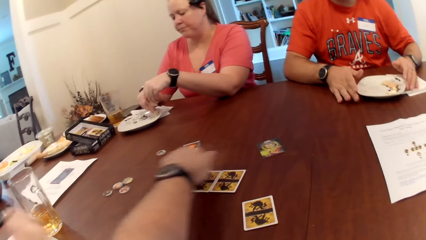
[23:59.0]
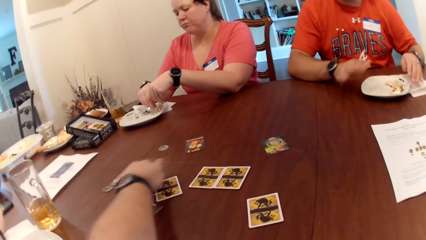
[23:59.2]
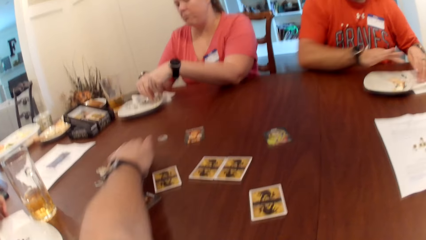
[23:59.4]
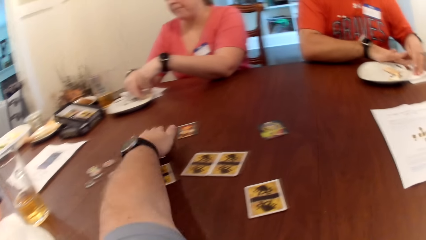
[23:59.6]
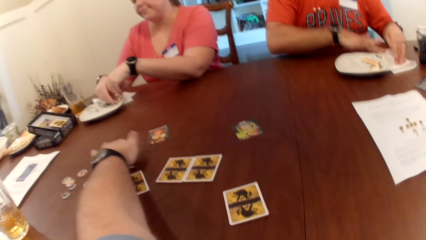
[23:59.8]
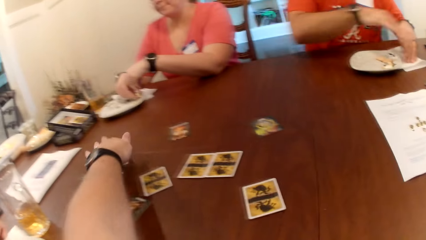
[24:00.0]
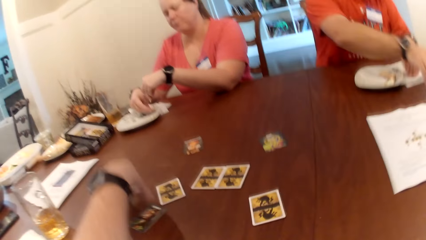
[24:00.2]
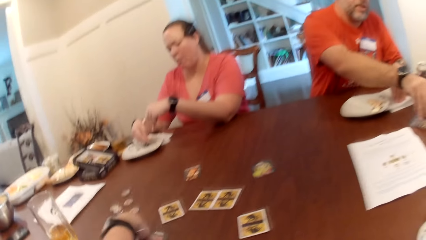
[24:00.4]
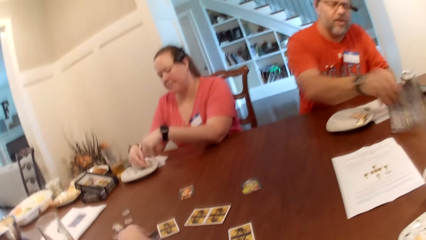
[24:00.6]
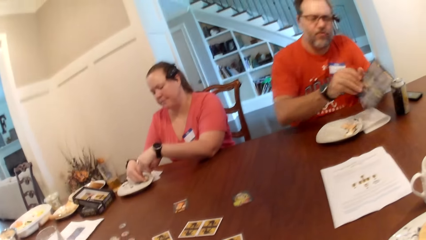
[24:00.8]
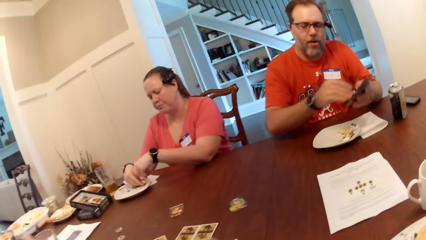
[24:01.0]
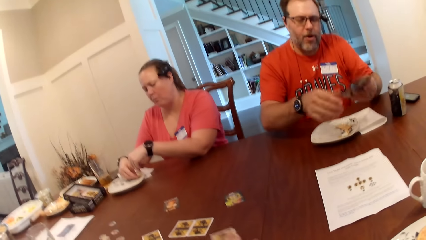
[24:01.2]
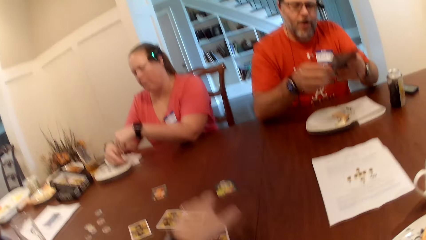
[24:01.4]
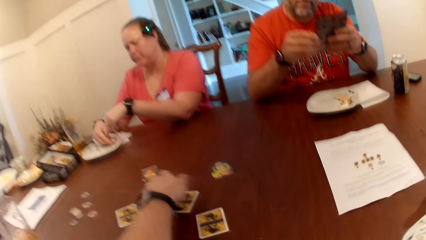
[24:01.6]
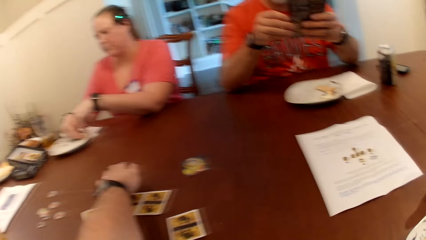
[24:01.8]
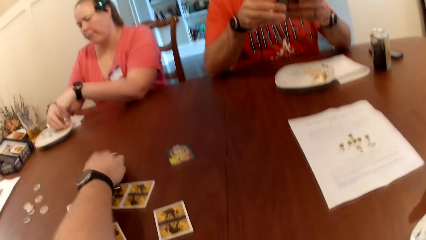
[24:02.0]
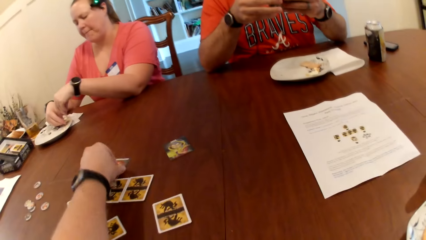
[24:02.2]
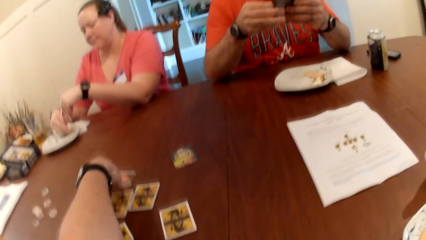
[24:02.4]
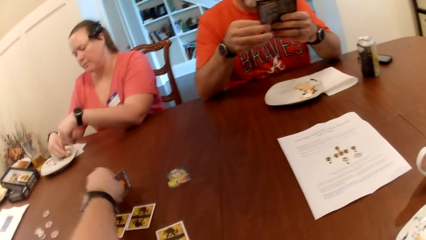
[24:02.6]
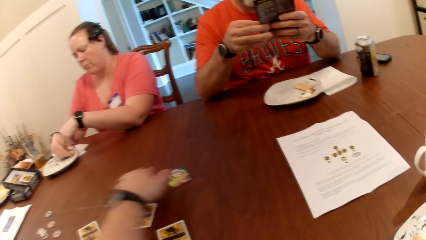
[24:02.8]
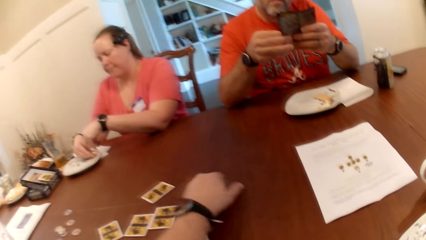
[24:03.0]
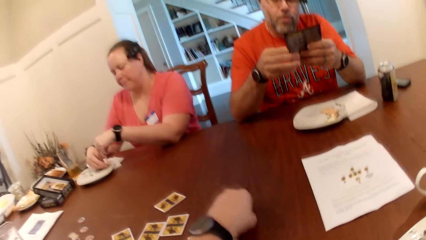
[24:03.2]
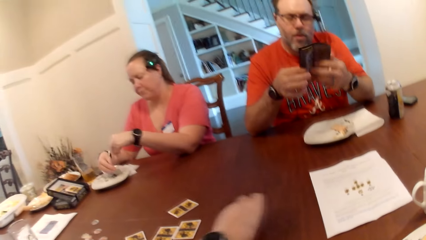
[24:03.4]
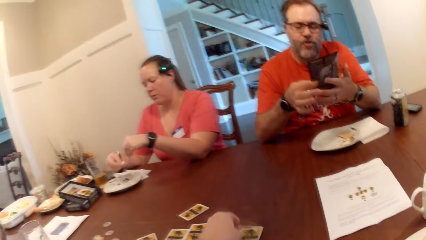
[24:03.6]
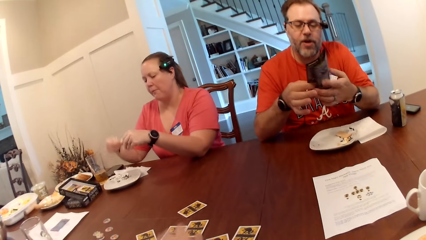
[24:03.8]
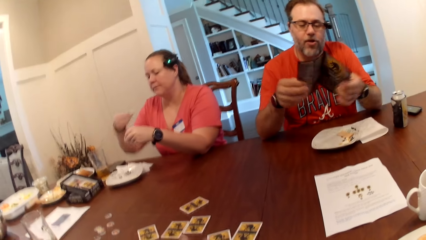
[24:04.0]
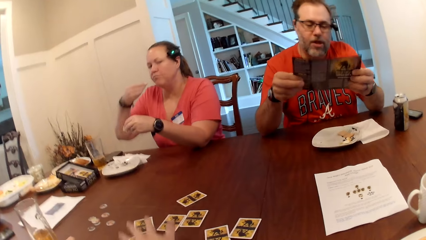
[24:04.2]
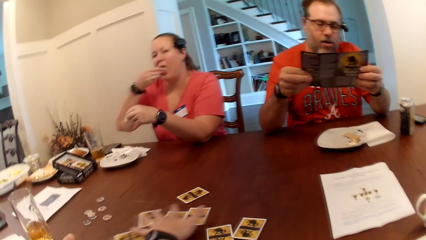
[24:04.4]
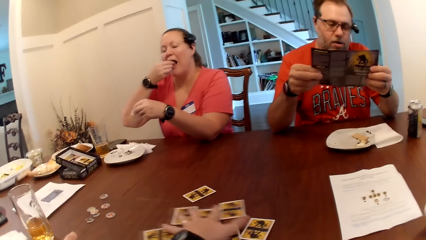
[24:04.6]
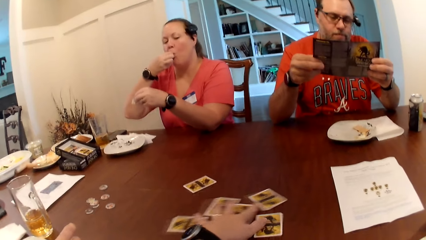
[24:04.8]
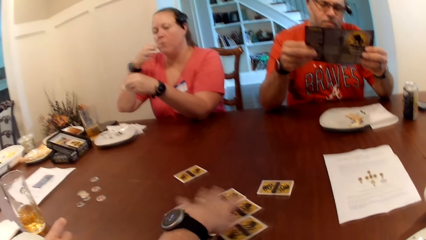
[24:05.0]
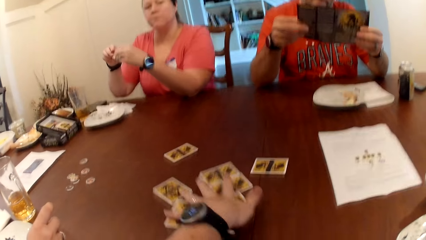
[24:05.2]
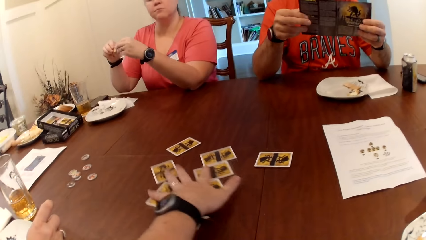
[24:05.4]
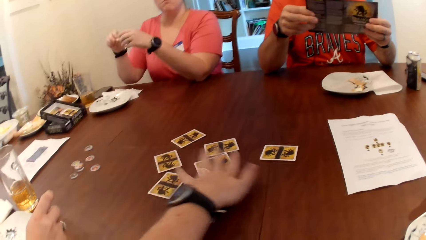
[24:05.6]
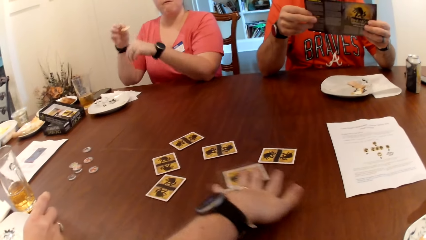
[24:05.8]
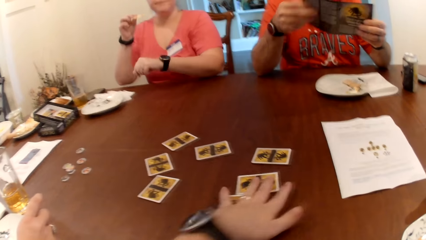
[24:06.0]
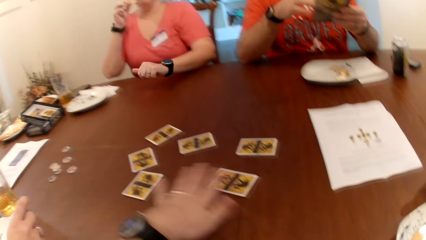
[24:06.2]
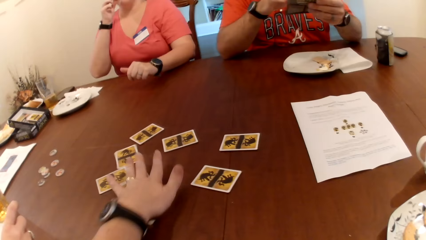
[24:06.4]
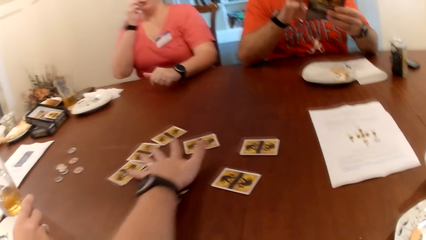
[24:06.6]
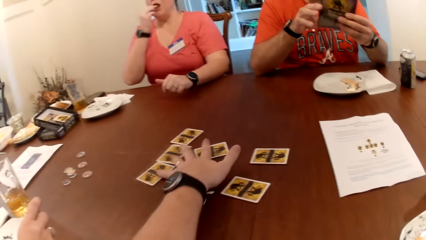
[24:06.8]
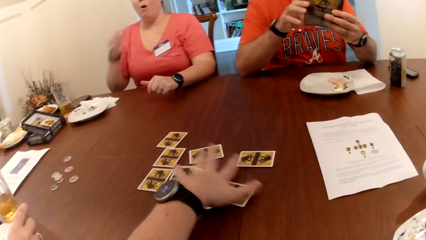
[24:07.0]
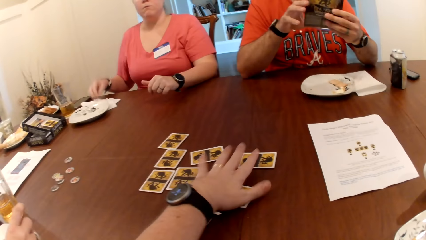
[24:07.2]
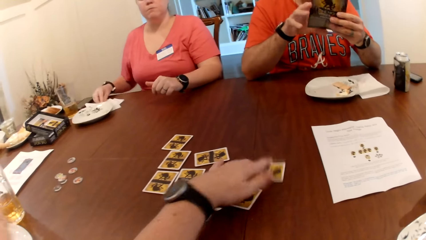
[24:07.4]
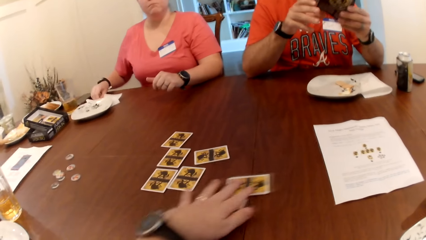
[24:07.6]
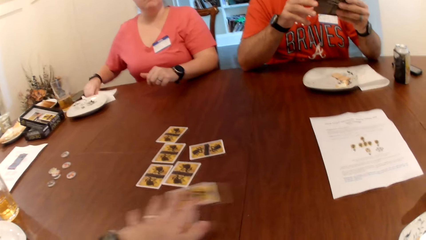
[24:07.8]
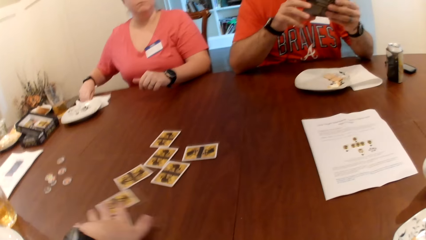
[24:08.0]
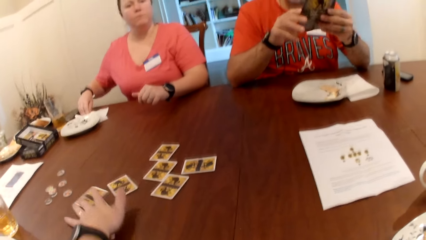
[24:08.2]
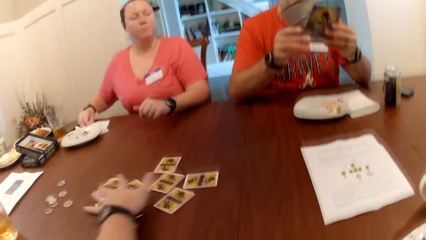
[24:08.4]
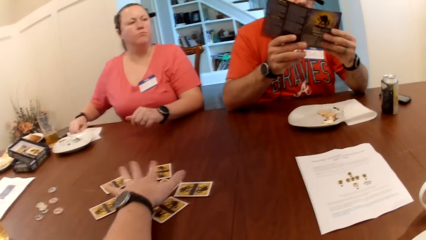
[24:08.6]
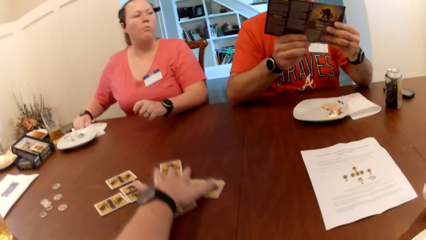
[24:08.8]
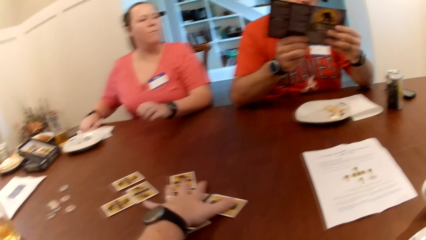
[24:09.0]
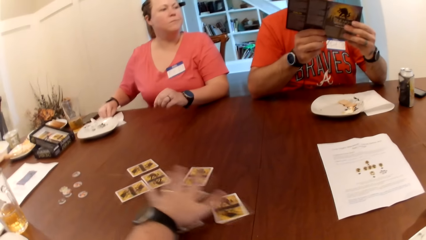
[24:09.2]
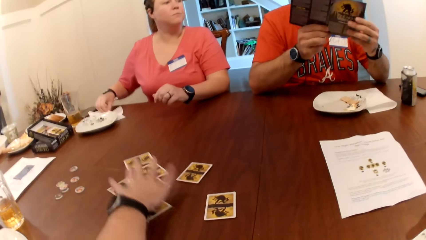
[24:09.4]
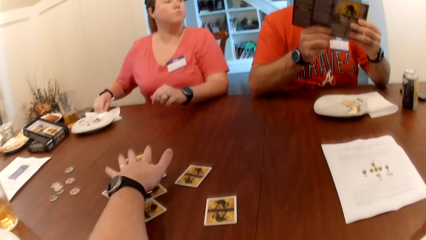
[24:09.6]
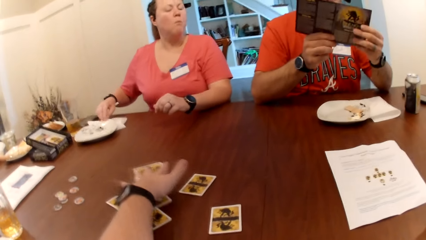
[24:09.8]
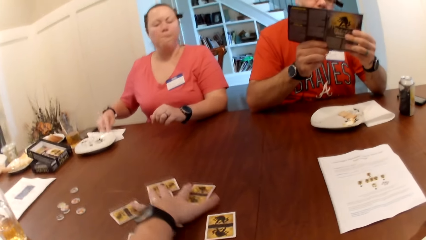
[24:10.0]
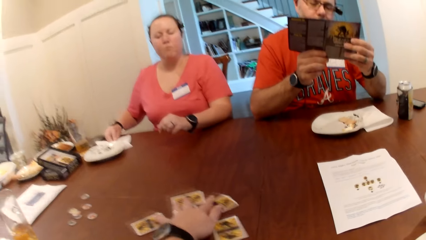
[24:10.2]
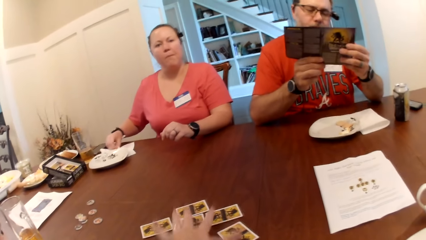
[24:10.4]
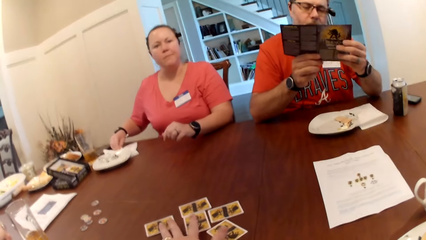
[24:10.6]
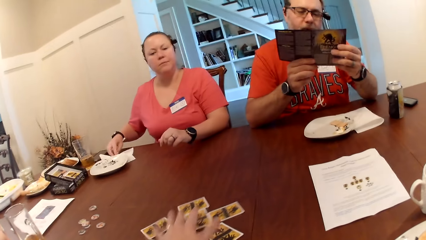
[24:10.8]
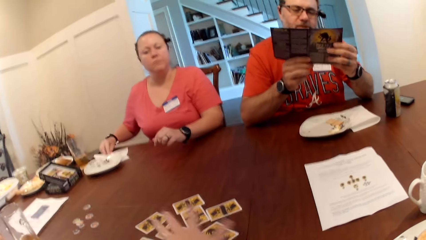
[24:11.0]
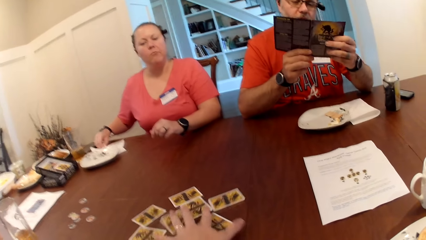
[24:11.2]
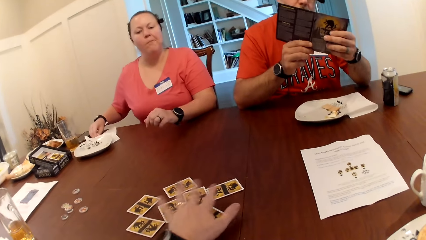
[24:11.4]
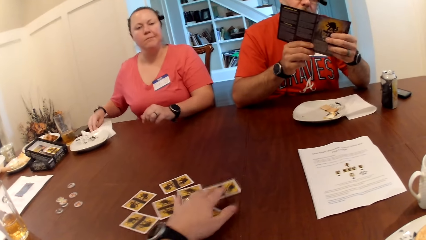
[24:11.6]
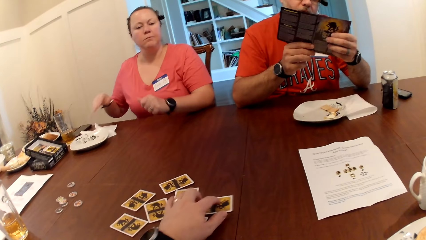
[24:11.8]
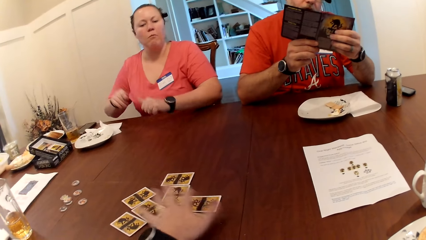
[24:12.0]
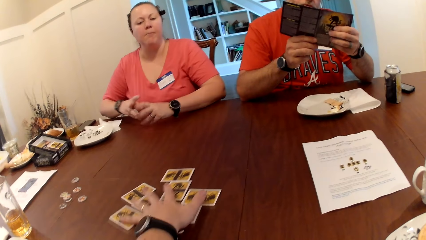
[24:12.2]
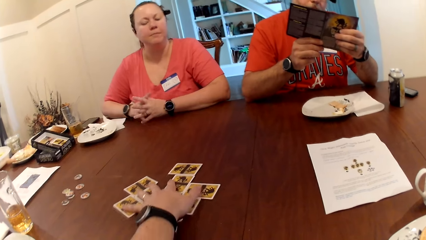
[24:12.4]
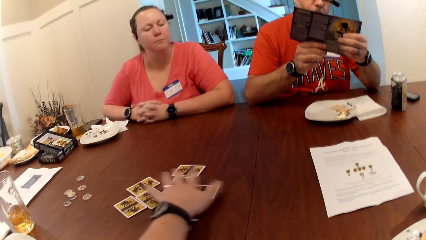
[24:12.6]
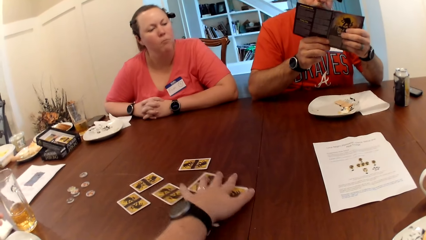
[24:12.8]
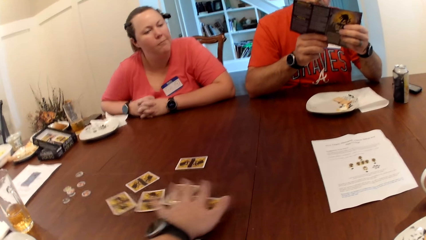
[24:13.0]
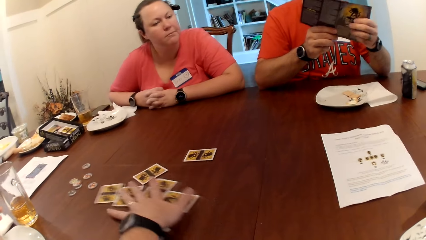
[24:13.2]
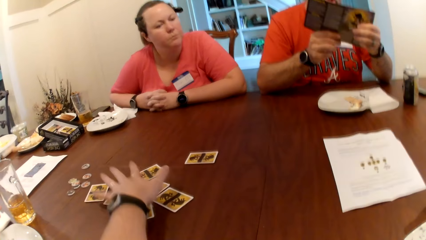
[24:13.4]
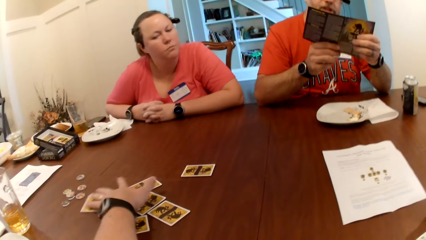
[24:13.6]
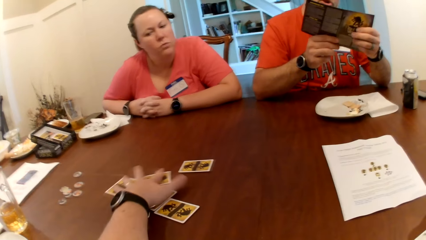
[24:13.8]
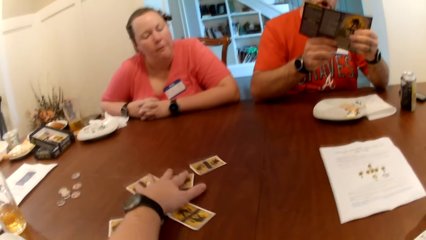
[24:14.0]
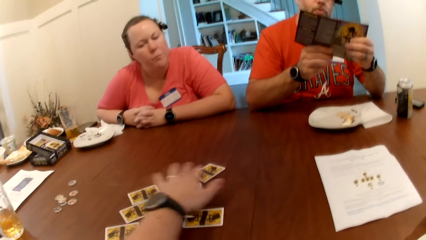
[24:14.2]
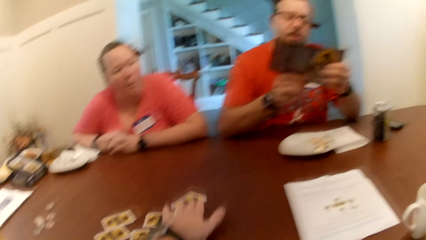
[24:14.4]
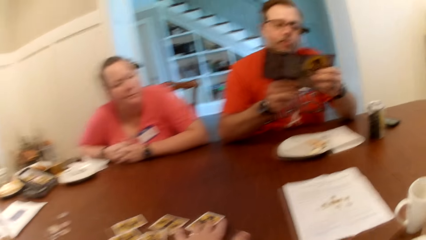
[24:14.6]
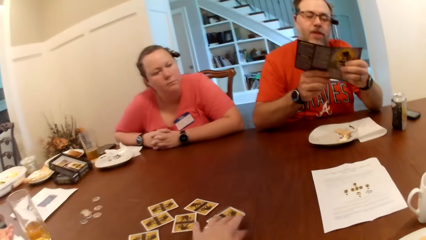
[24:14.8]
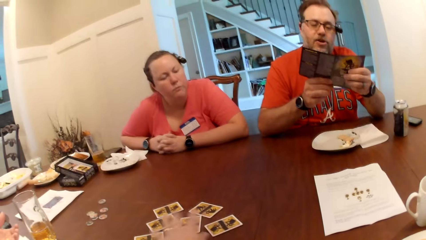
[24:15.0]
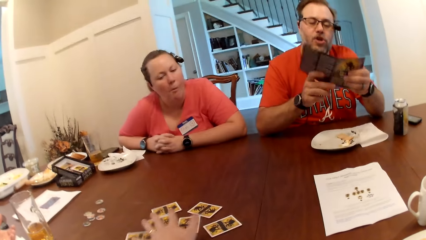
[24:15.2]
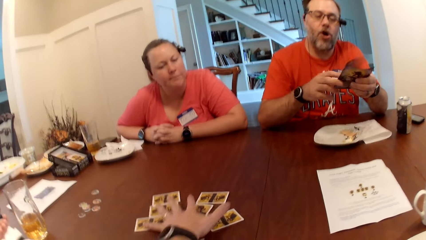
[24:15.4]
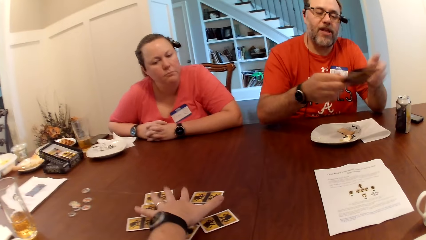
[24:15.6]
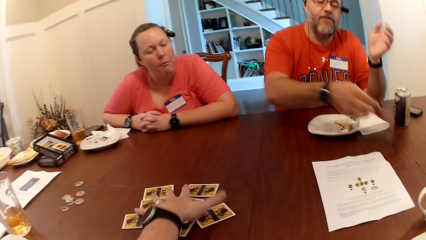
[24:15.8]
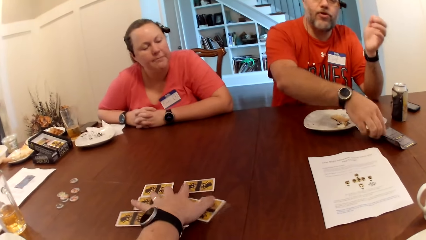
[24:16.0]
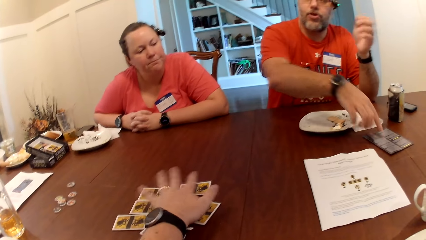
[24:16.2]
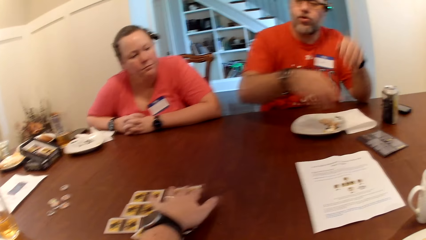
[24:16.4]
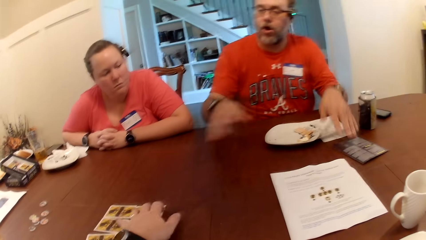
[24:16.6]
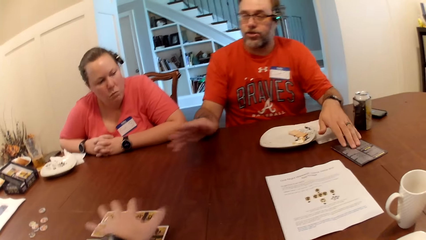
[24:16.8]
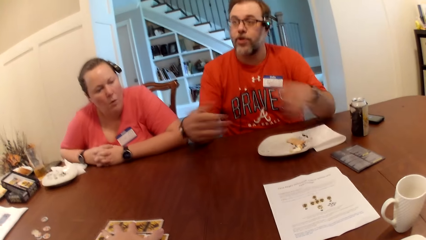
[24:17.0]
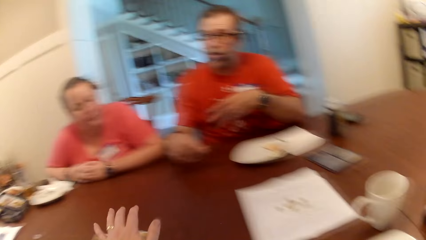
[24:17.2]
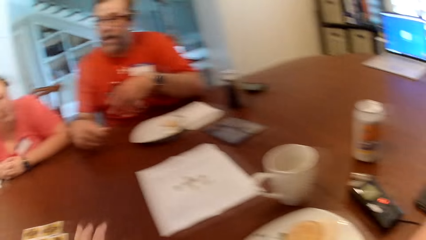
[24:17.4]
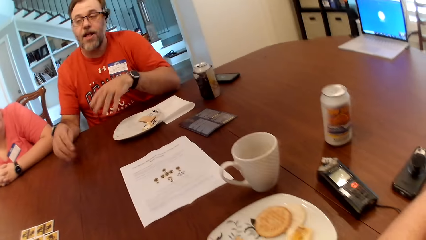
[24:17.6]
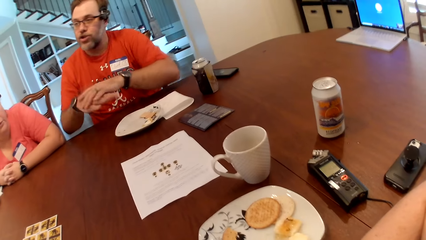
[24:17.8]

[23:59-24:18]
The camera wearer adjusts some card label on the table with his left hand. A man picks up a pamphlet on the table with his left hand. A woman picks up a biscuit on the table with her right hand. The camera wearer adjusts the card on the table with his left hand. He does it again. The man unfolds the pamphlet in both hands. The camera wearer adjusts the cards on the table with his left hand. He mixes the cards on the table. The man reads from the pamphlet in both hands. The man drops the pamphlet on the table with his right hand.
